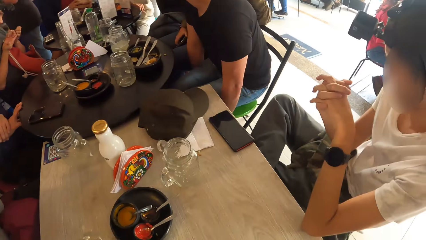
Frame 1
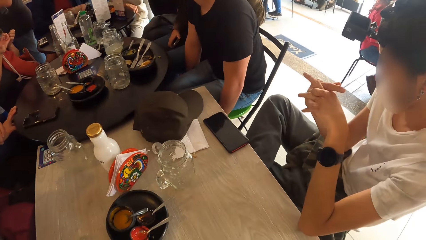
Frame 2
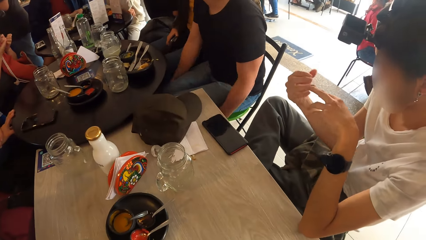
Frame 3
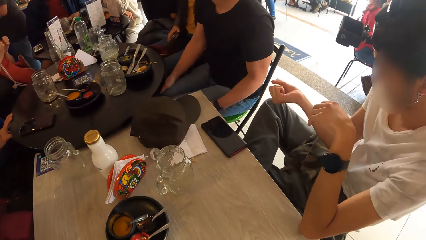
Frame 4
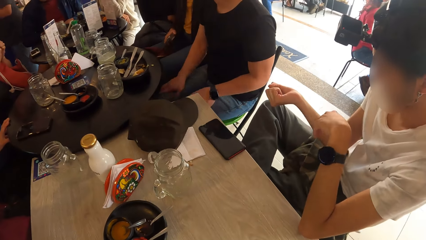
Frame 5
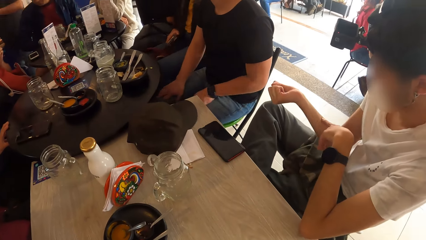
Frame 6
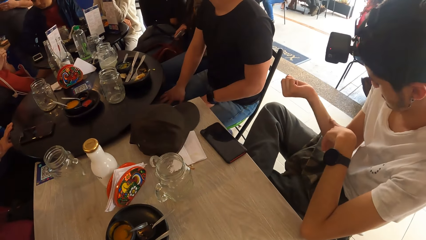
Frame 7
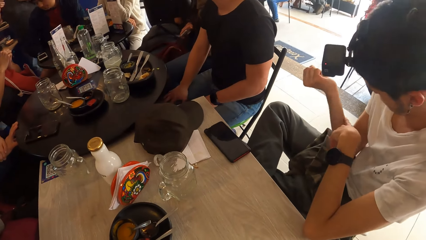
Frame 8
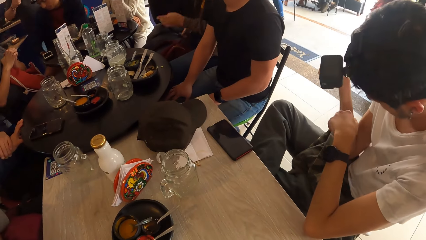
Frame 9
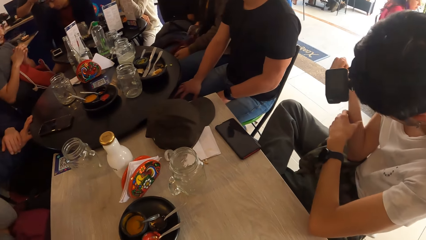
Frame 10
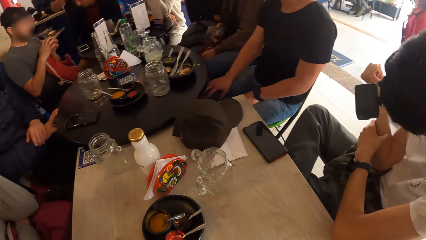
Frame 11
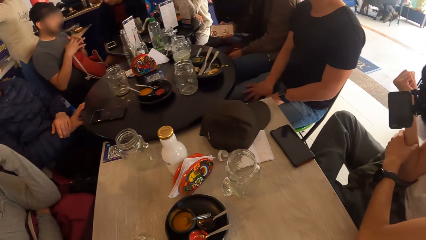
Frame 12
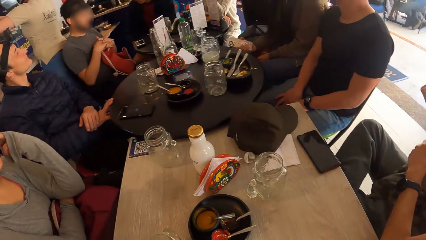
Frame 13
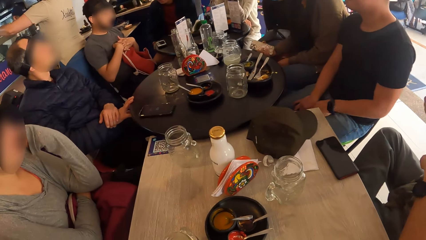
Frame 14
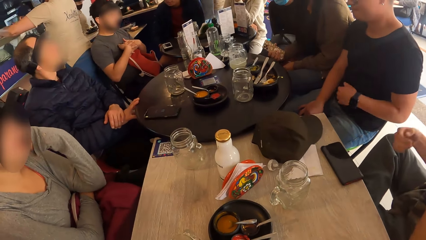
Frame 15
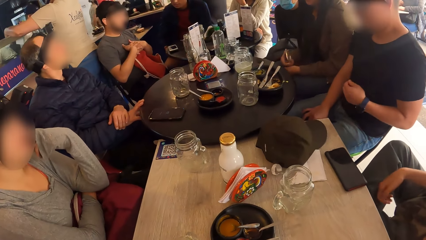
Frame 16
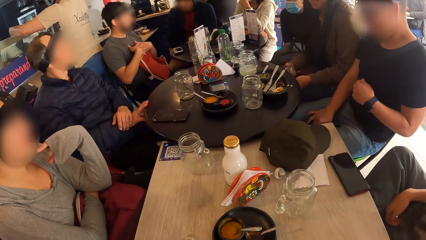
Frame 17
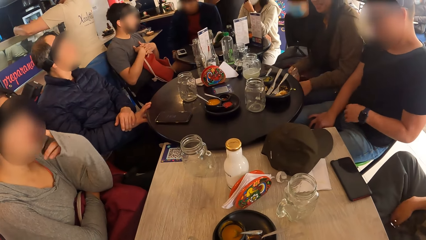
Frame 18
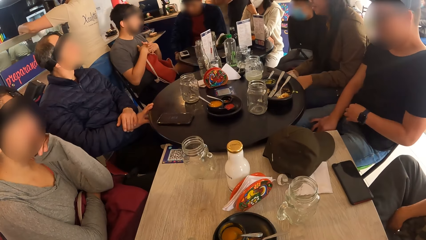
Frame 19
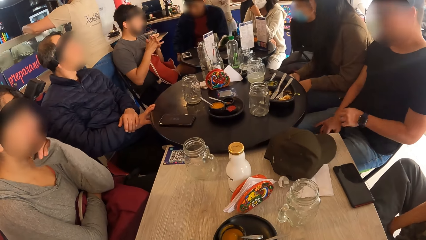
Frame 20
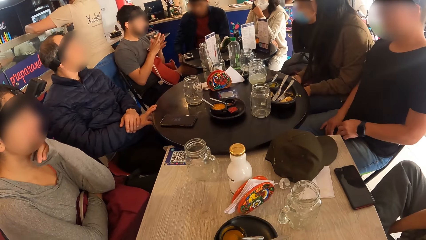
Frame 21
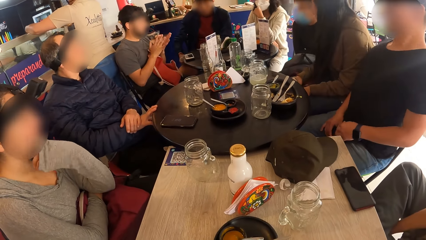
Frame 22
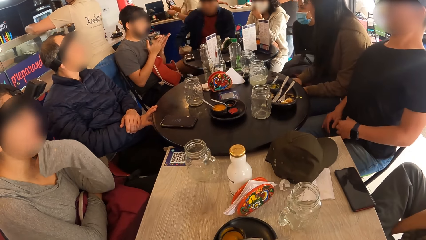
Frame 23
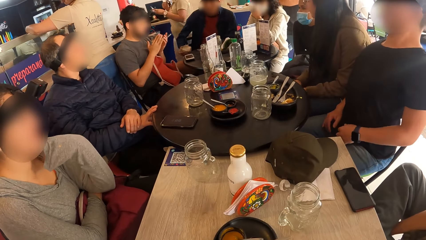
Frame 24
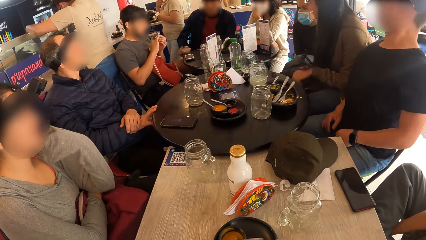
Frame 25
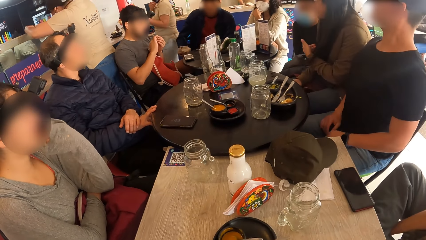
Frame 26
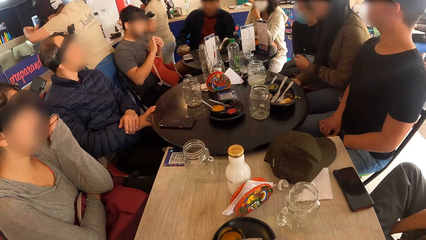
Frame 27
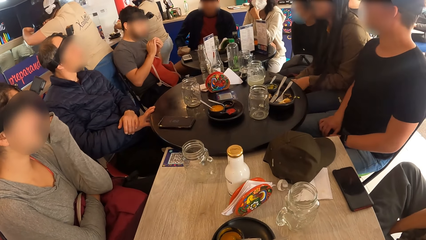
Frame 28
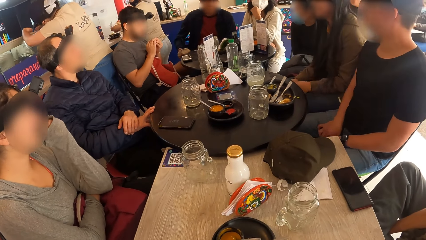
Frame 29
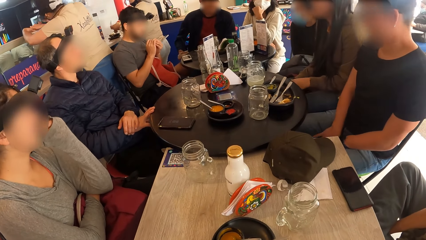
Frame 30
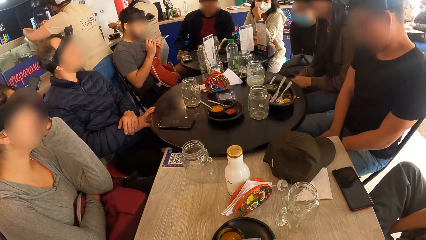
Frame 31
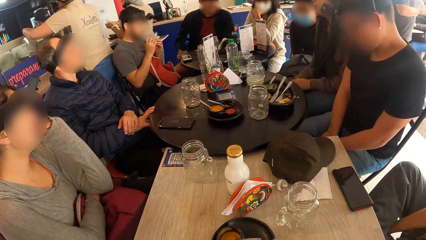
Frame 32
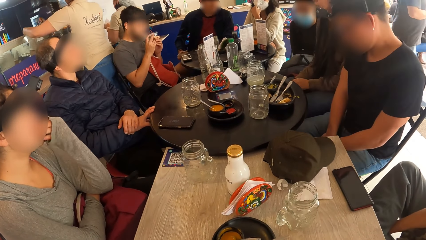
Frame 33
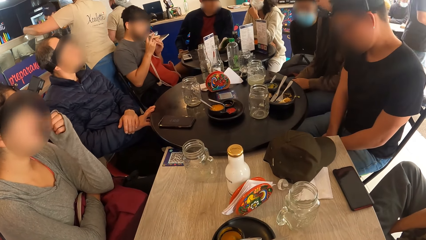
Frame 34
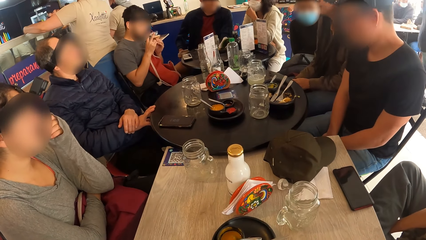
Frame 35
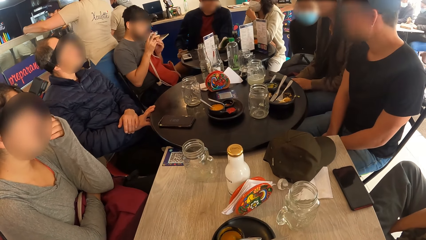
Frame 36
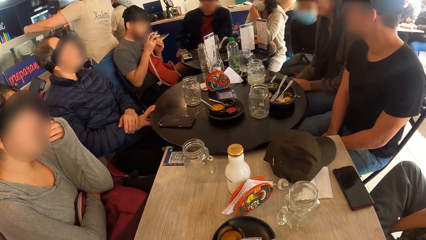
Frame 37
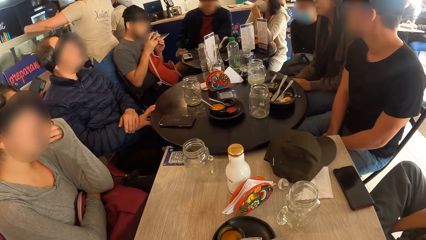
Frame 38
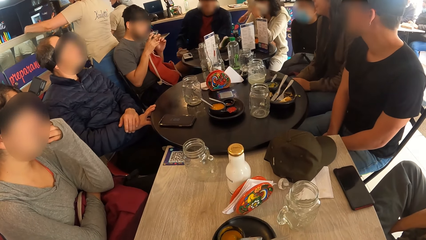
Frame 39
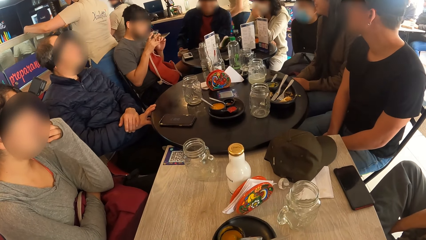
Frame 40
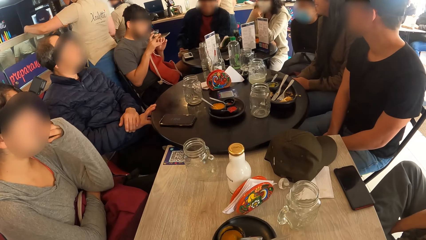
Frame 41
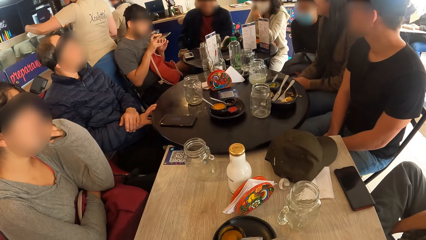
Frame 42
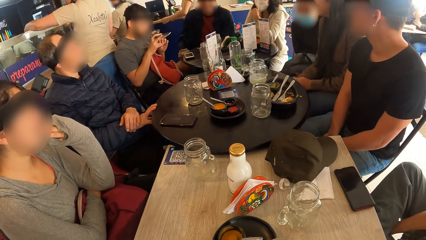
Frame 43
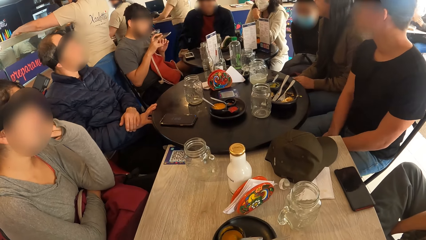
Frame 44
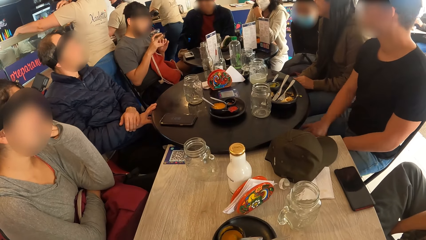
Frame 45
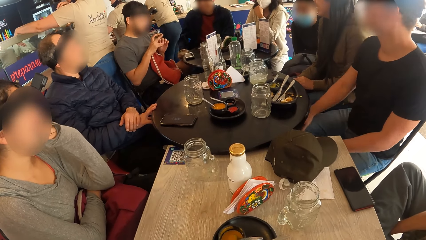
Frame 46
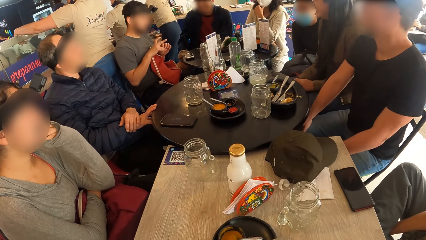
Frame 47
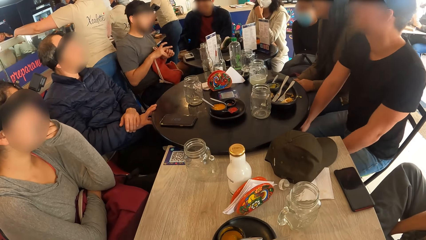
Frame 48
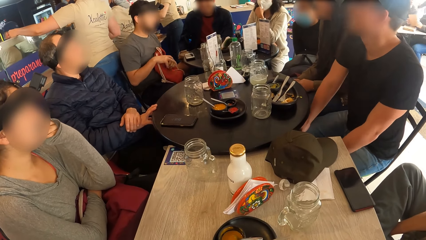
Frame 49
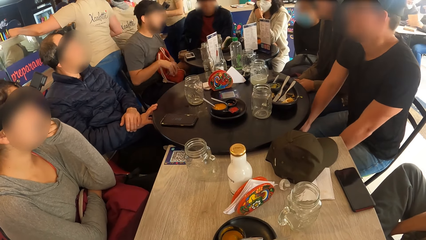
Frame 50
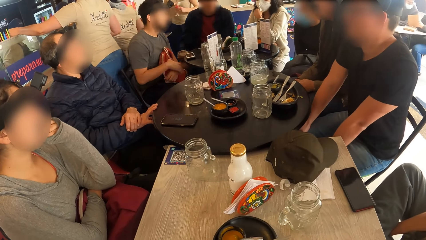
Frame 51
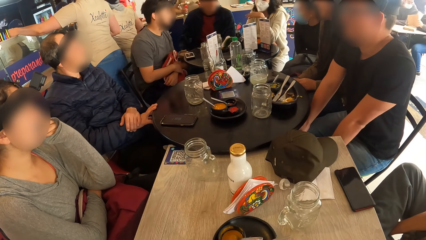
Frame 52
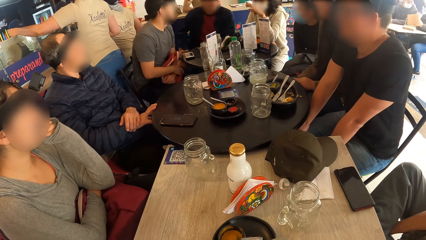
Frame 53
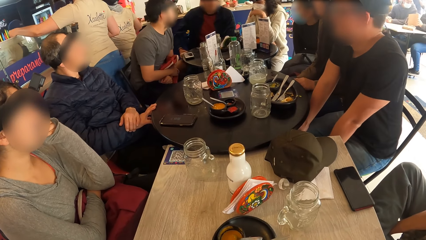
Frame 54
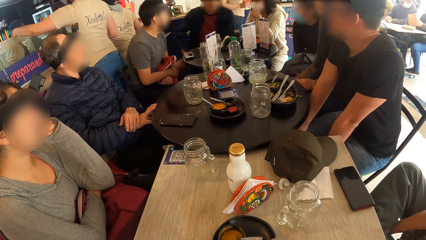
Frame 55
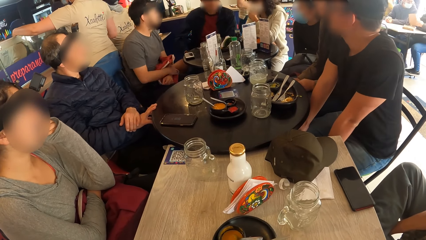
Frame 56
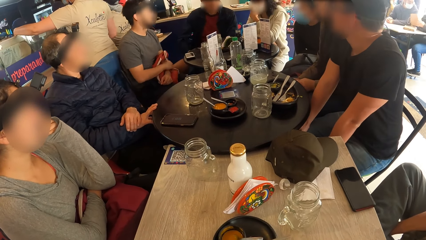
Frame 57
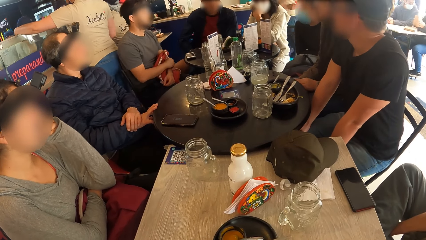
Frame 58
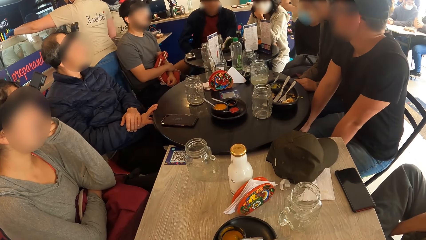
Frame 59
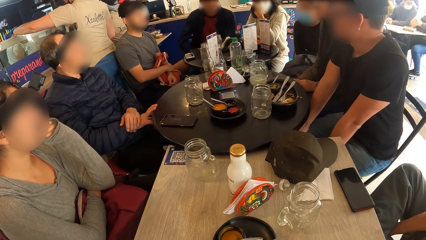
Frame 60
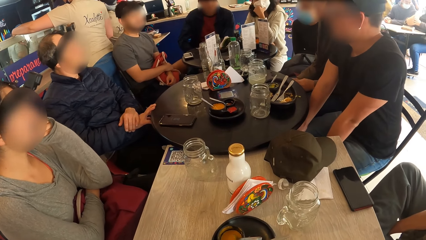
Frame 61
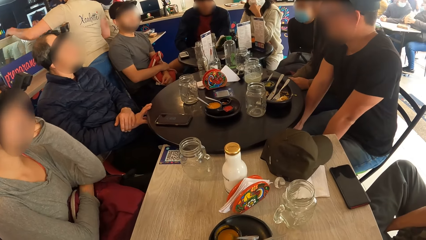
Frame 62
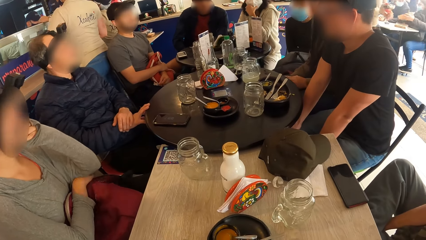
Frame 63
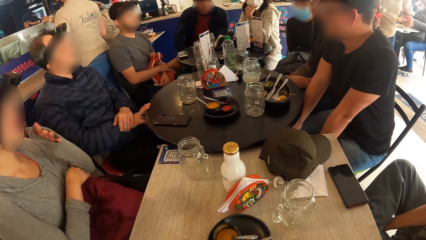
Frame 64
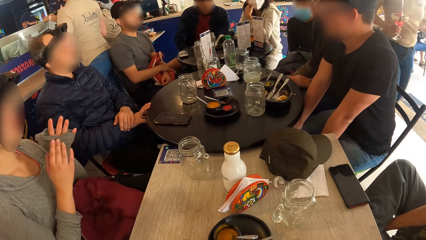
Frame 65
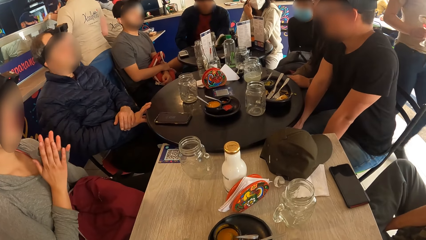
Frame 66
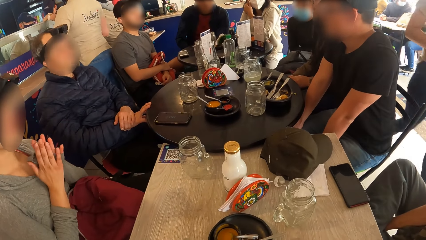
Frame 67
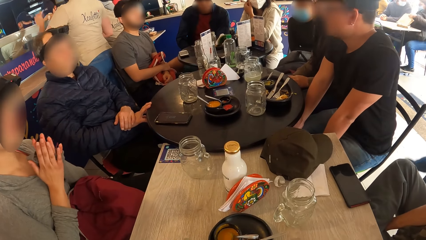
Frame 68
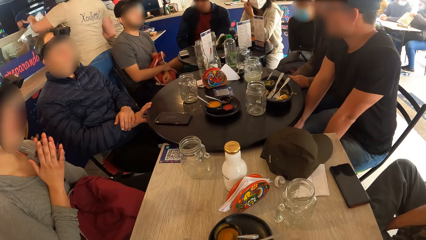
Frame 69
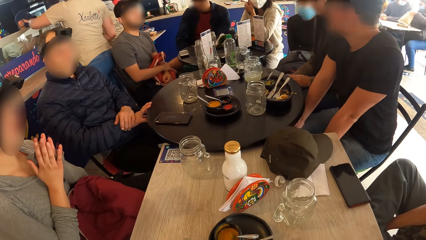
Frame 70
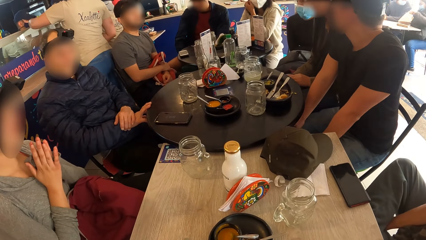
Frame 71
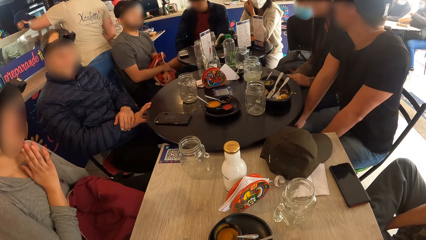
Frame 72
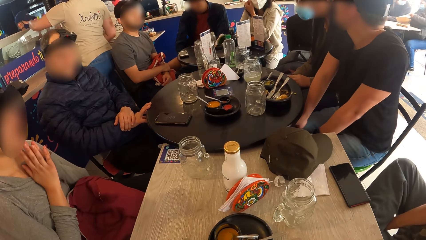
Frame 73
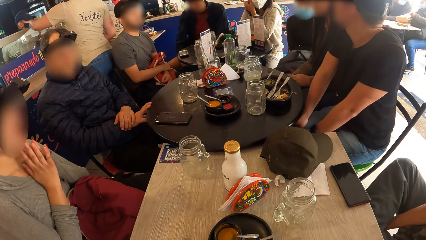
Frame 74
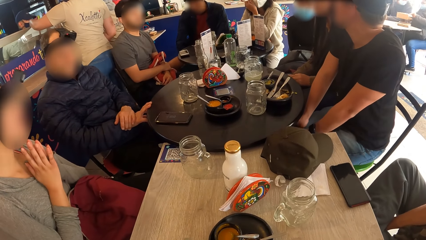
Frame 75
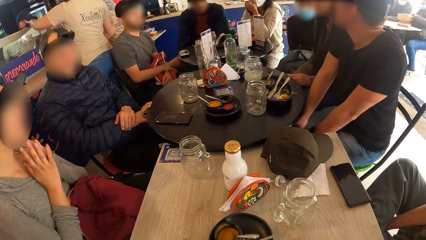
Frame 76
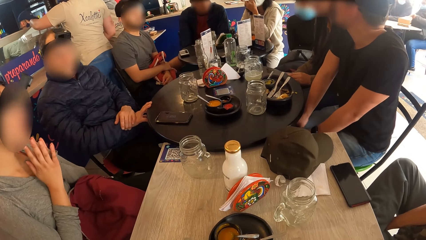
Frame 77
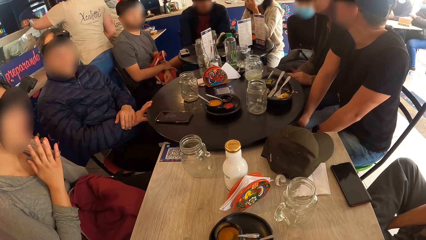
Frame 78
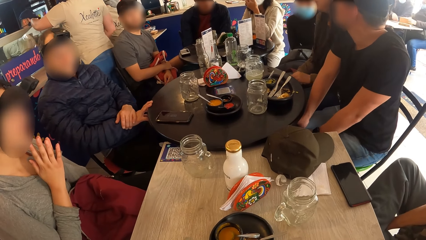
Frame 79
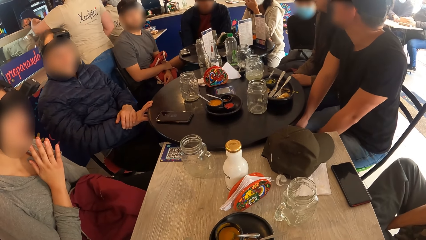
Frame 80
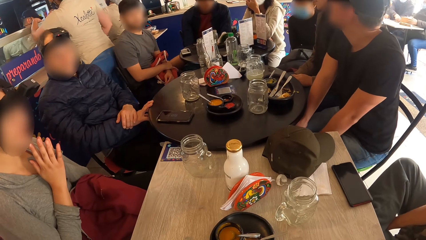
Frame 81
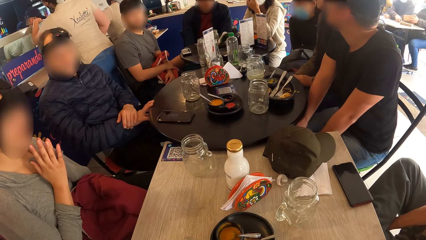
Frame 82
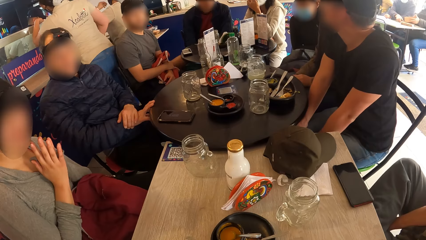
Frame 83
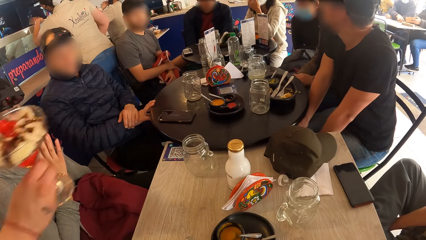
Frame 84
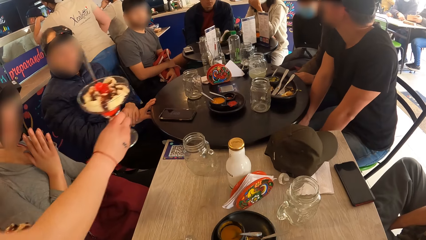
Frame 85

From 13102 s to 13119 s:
A man rubs his hands. Another man touches his right hand with his left hand. Another man adjusts himself on a chair. A lady interacts with another lady. The camera wearer looks around a room. Another man adjusts himself on a chair. Another lady claps her hands.
